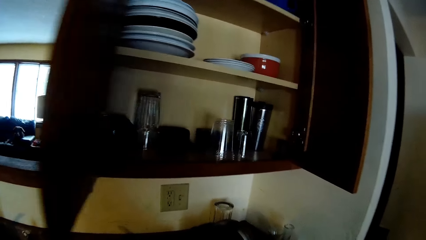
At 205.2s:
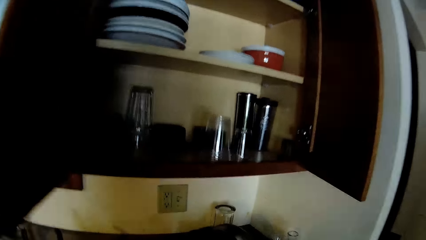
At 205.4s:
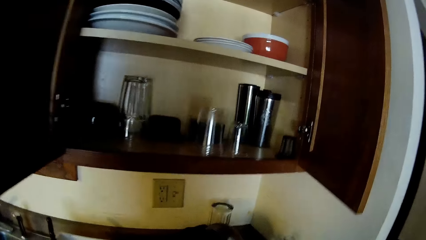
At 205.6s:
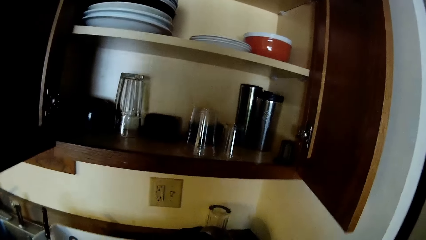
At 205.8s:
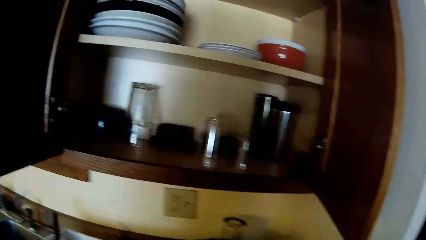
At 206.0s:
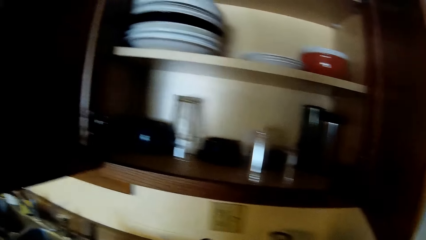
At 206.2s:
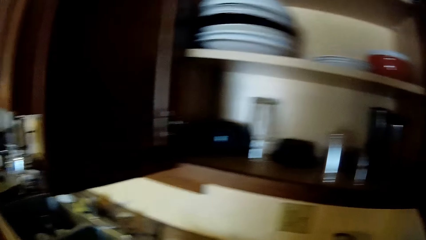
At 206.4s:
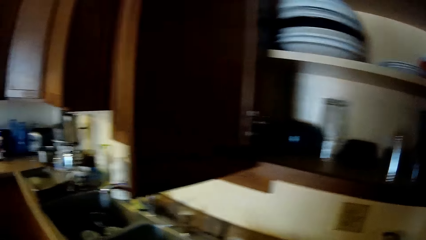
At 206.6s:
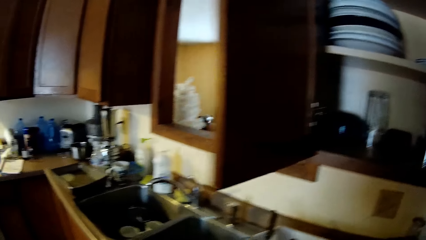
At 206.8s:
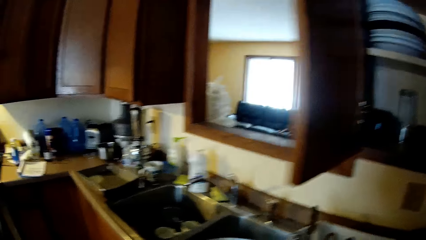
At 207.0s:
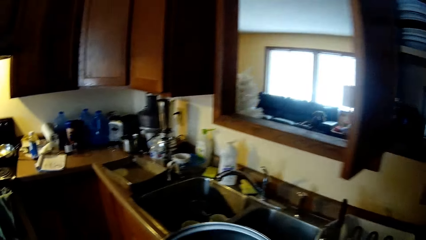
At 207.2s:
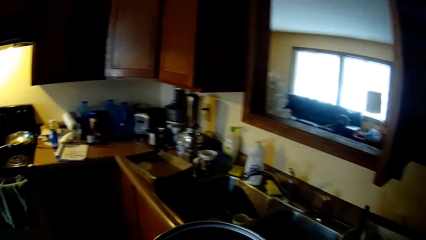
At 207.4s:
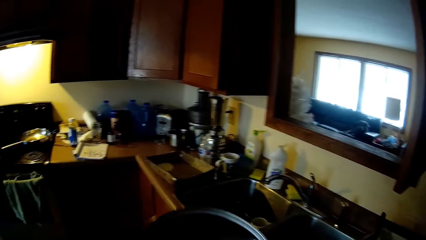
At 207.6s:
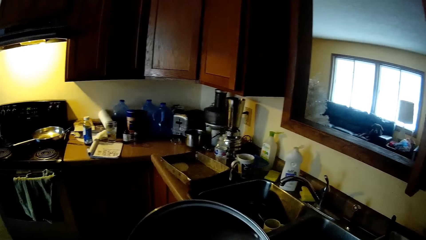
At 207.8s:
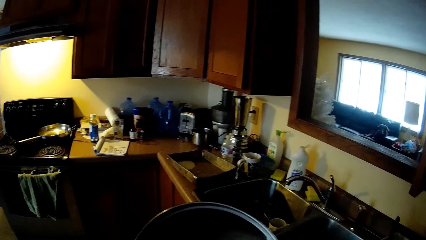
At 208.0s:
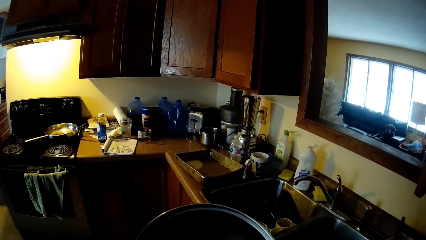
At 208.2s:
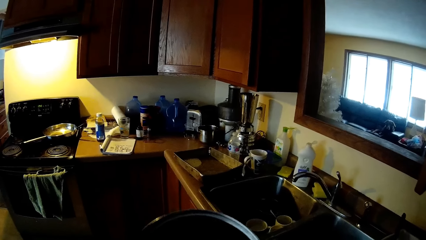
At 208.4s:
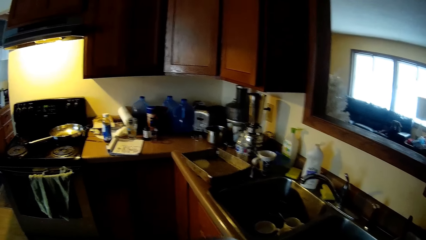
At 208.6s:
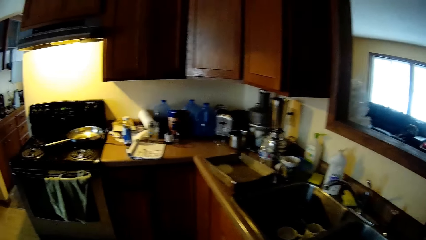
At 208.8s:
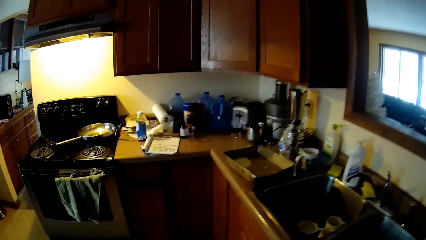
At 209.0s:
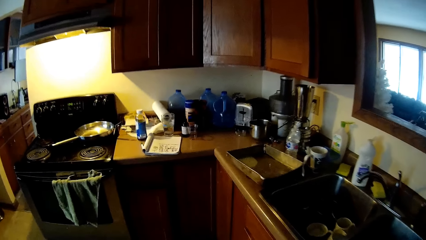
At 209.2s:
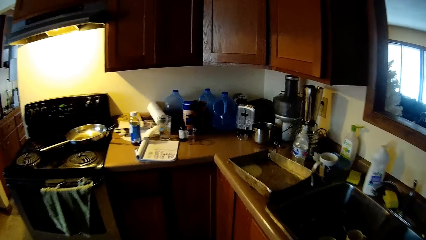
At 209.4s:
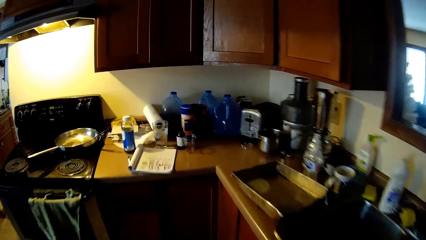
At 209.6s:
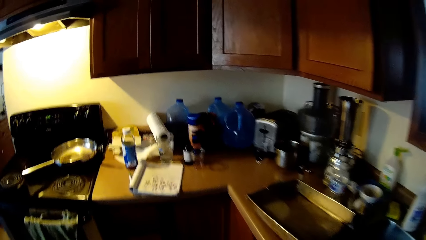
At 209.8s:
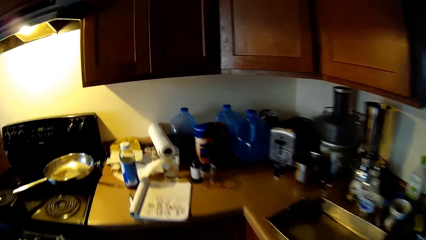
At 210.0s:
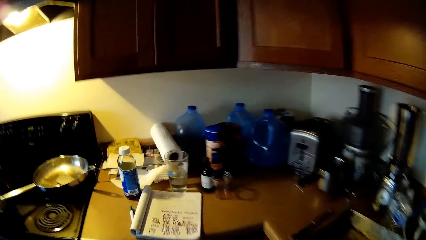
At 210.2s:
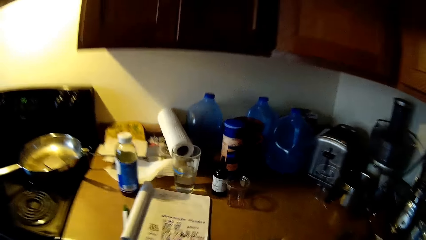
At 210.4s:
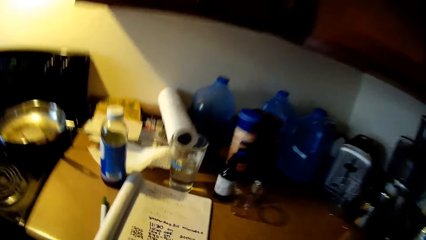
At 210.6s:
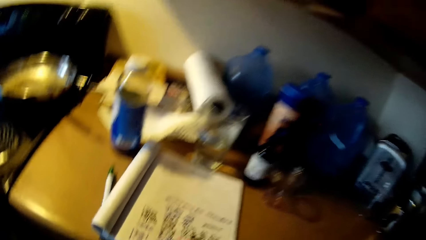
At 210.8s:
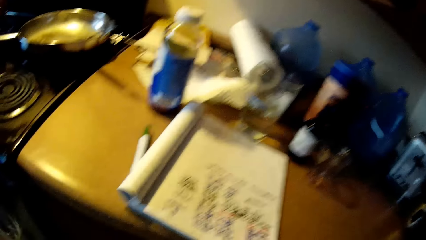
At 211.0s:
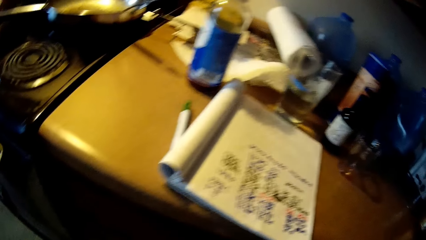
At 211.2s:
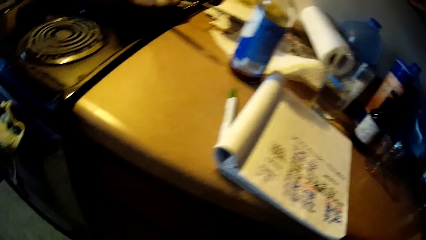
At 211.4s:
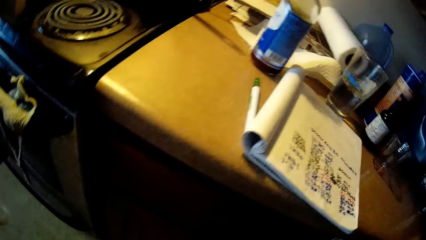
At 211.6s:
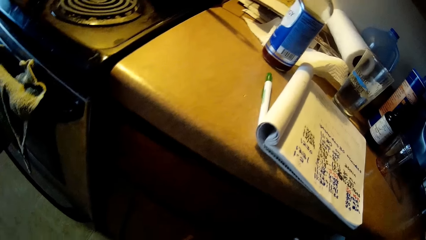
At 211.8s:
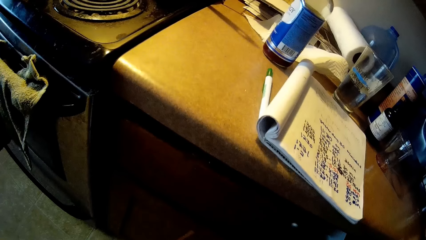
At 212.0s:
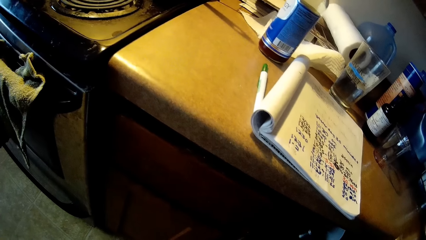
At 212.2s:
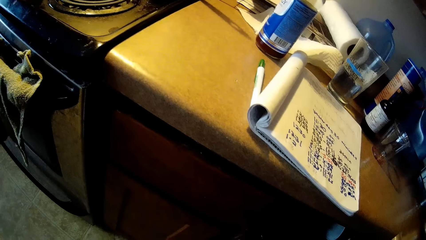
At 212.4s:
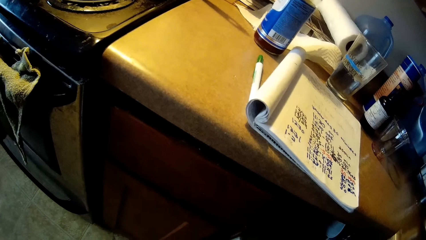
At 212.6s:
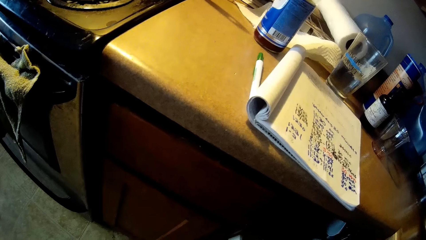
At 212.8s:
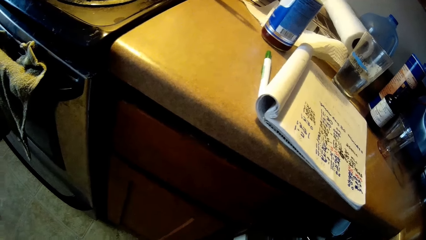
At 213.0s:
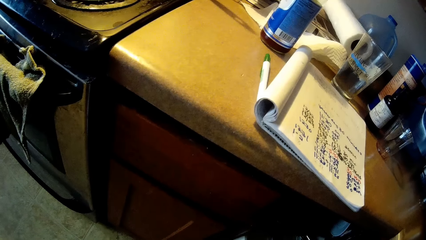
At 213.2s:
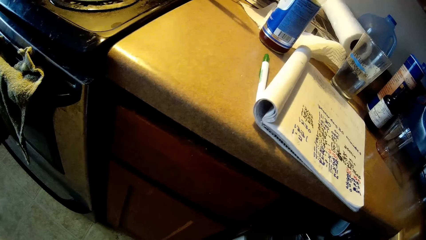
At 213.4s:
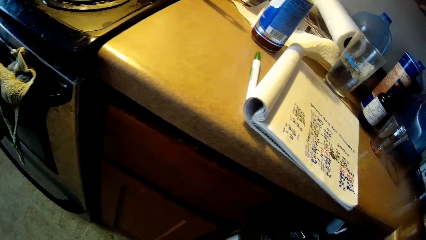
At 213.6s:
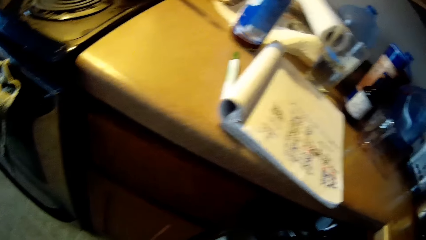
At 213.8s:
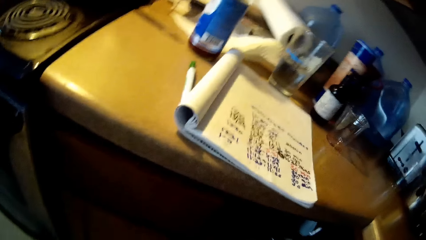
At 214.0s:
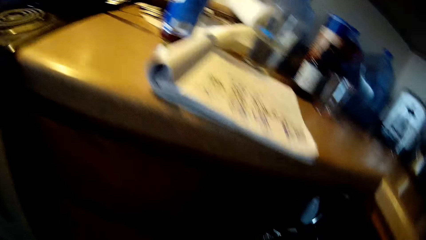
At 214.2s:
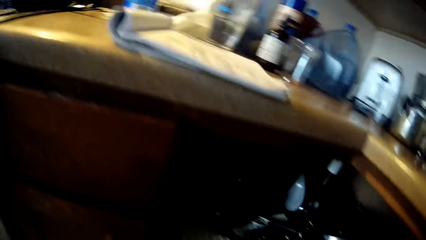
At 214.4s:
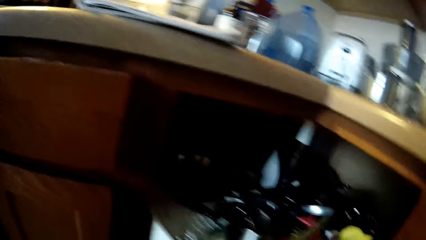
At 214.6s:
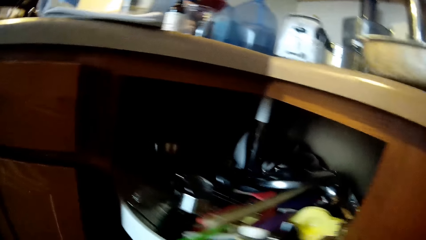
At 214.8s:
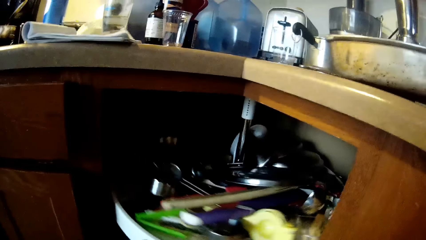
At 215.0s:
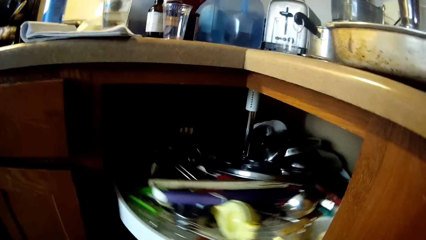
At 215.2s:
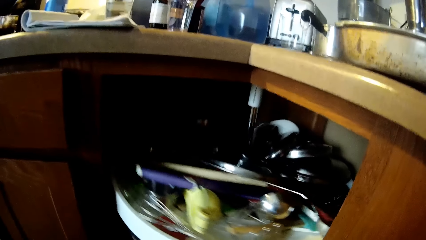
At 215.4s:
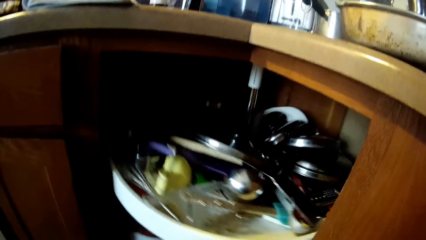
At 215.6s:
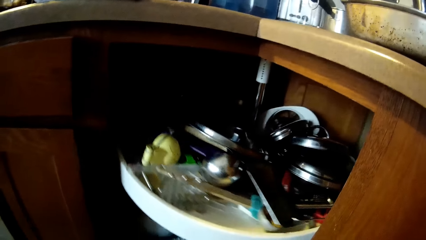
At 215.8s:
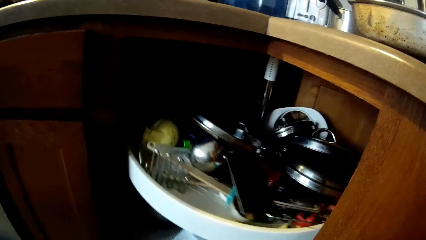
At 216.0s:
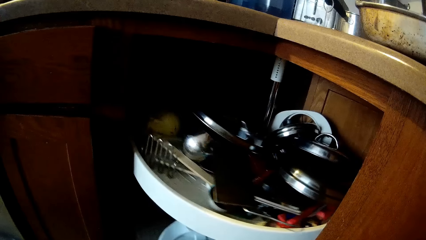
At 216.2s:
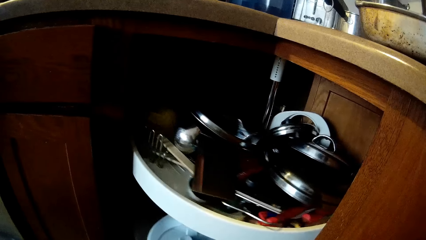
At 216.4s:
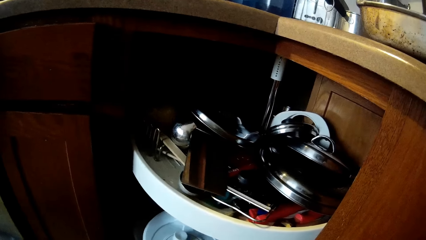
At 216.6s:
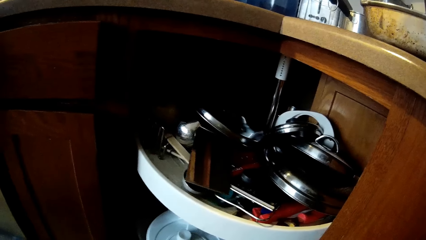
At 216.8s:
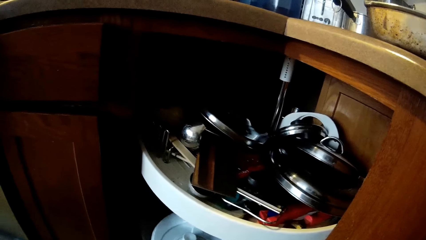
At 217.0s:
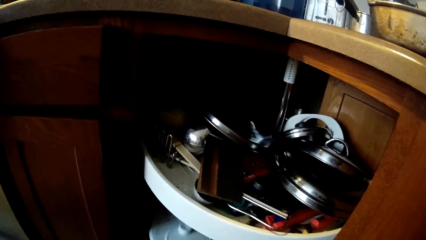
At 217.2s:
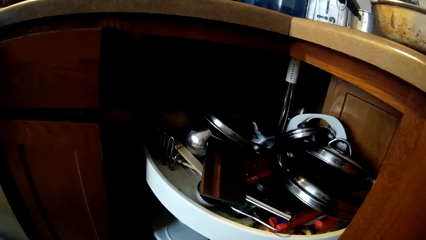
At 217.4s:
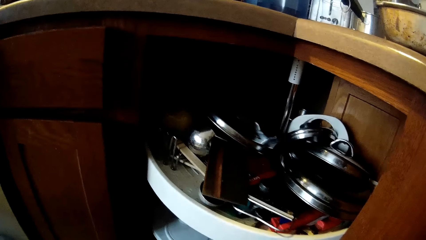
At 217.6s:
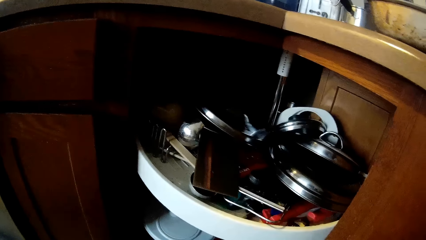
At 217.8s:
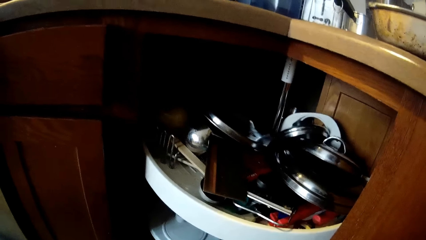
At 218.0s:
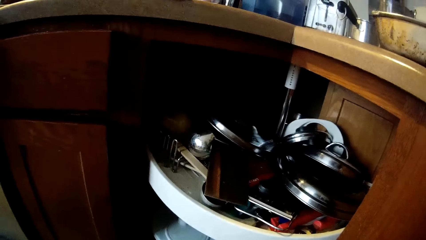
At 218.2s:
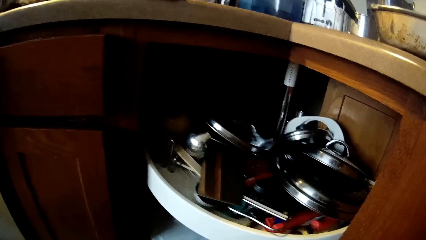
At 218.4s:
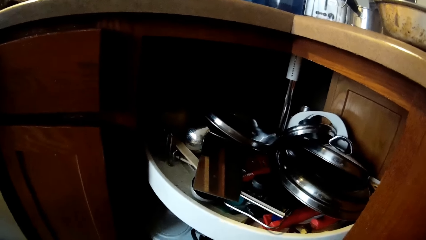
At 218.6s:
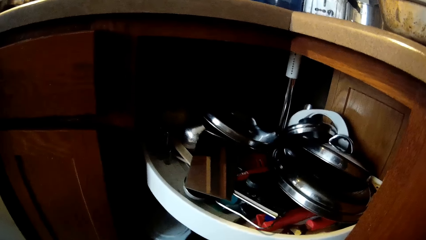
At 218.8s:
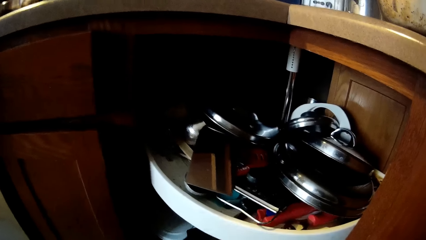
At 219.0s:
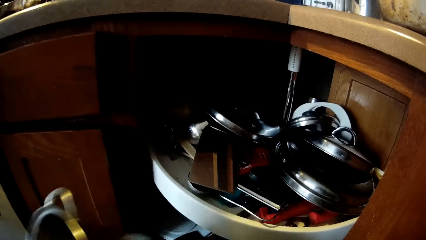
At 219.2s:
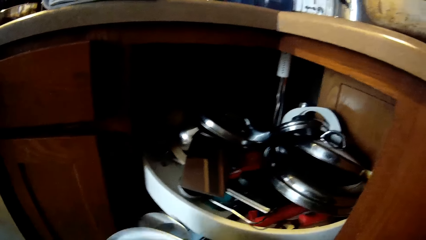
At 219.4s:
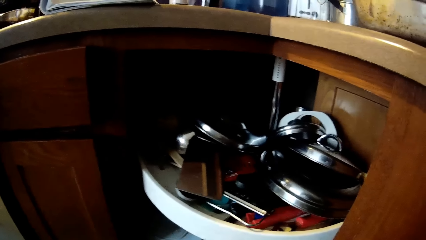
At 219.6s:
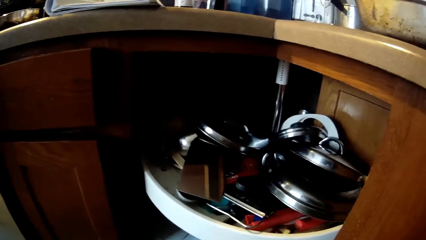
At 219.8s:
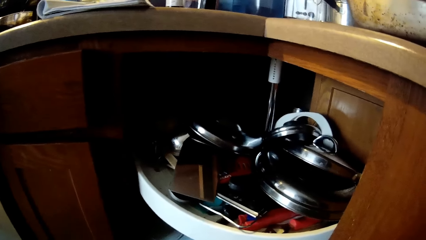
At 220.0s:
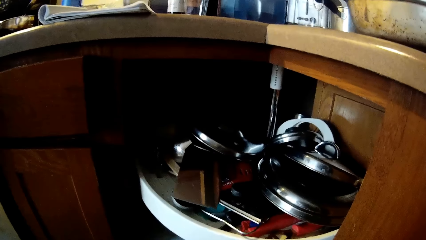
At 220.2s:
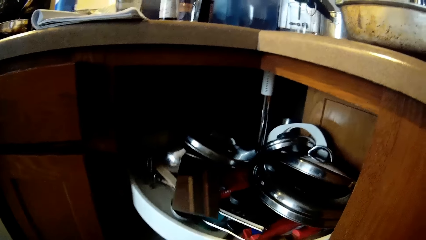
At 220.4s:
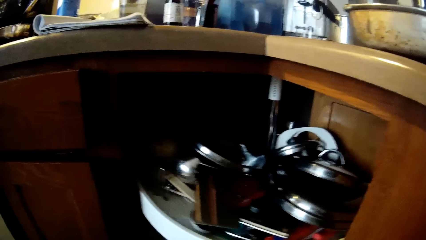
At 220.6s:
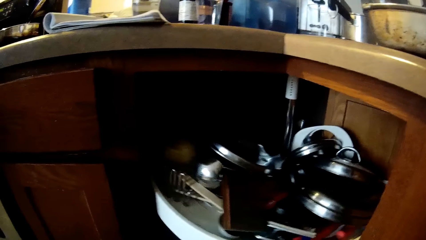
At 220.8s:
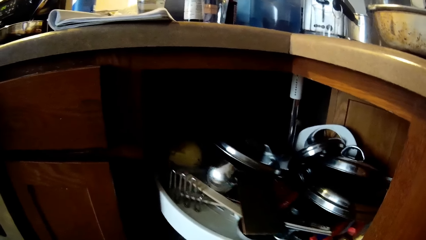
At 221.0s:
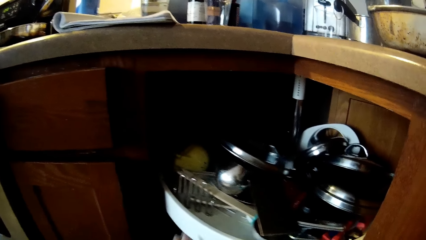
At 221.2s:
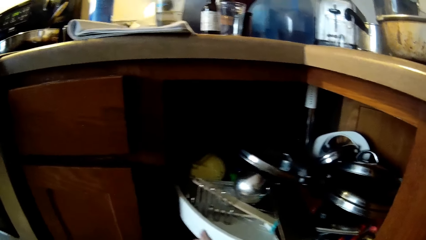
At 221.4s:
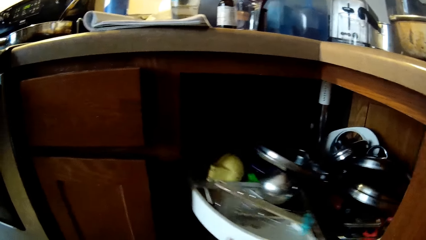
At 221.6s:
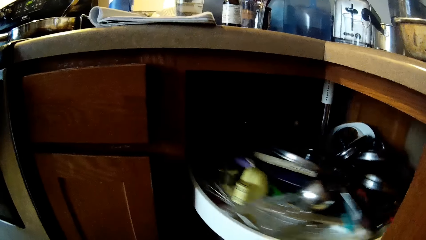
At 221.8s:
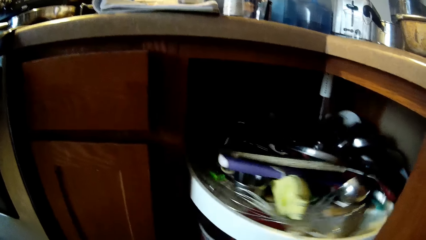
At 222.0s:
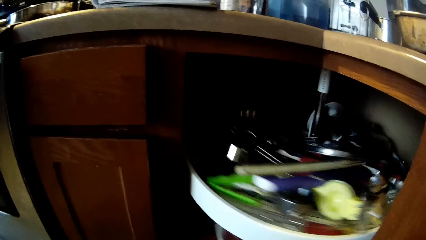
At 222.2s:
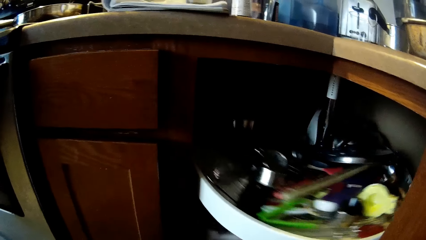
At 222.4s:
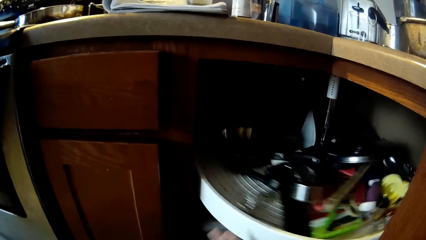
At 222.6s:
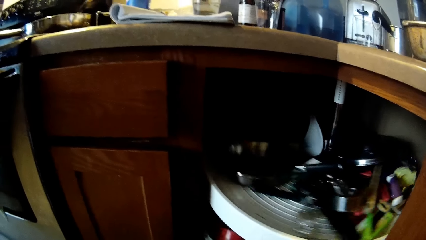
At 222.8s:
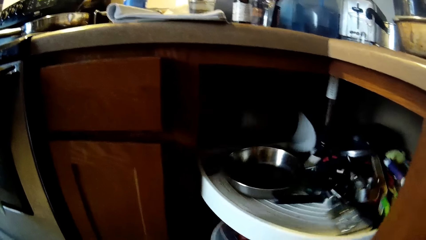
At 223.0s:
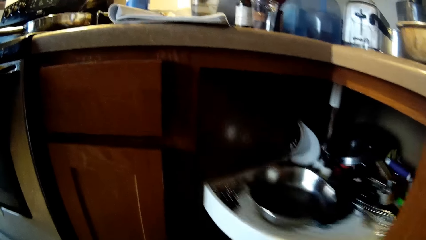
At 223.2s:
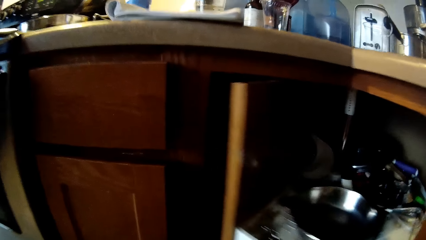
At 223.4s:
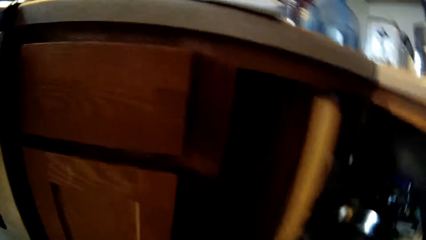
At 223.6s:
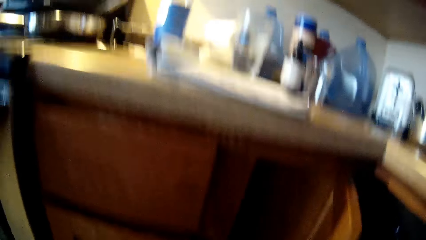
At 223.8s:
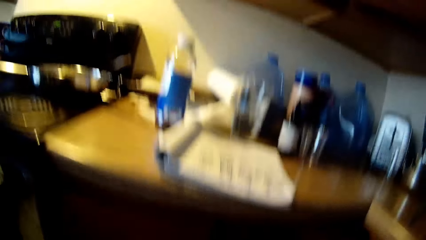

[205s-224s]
The camera wearer holds a pot with her right hand. She arranges utensils in the rack. She puts the pot in the cupboard with her right hand. She spins the plate rack in the cupboard with her right hand. She arranges utensils in the rack. She passes the pot from her left hand to her right hand. She spins the plate rack in the cupboard with her right hand.
